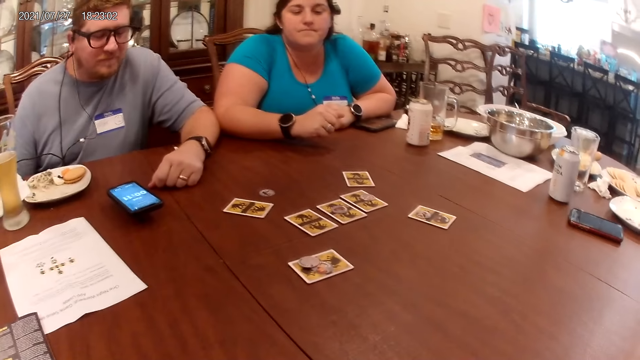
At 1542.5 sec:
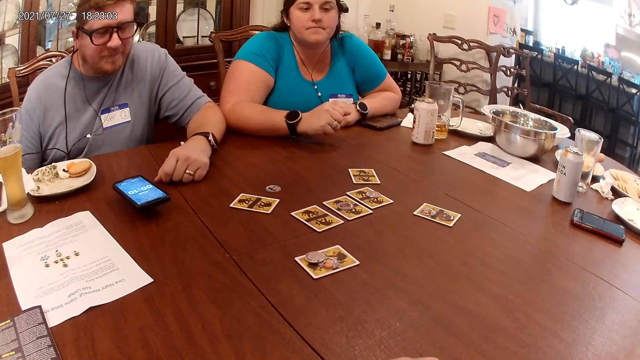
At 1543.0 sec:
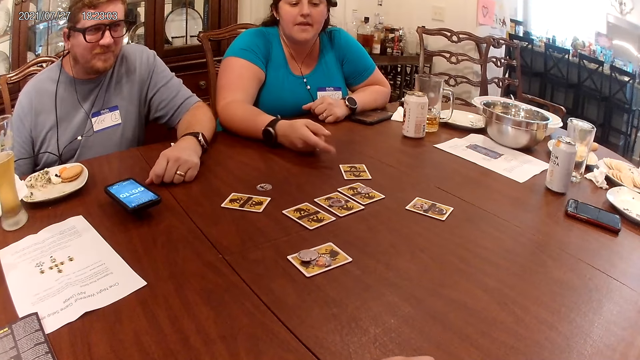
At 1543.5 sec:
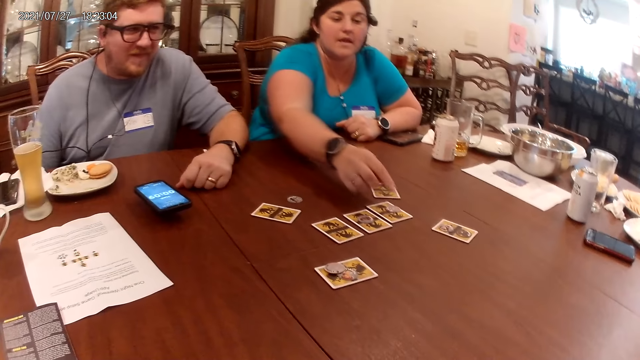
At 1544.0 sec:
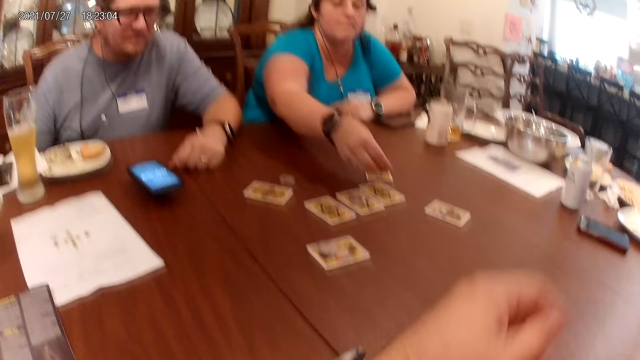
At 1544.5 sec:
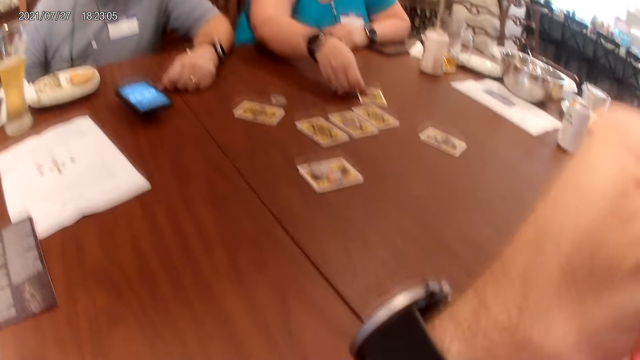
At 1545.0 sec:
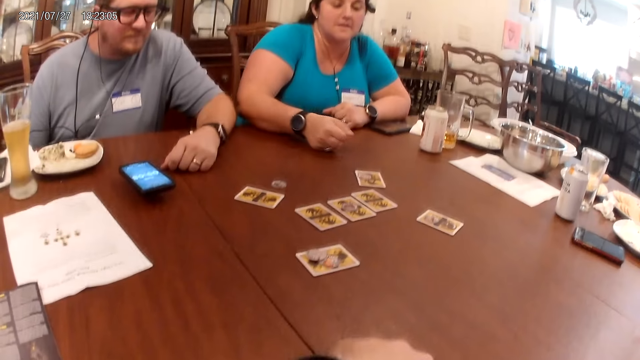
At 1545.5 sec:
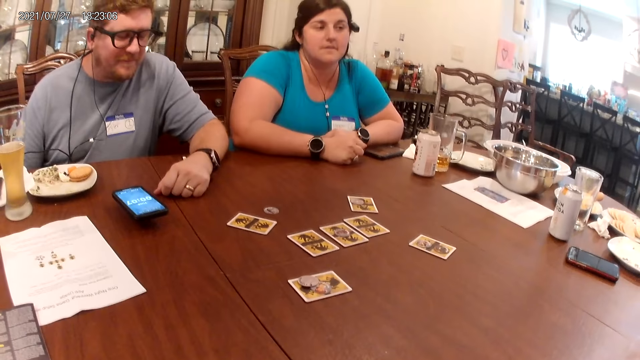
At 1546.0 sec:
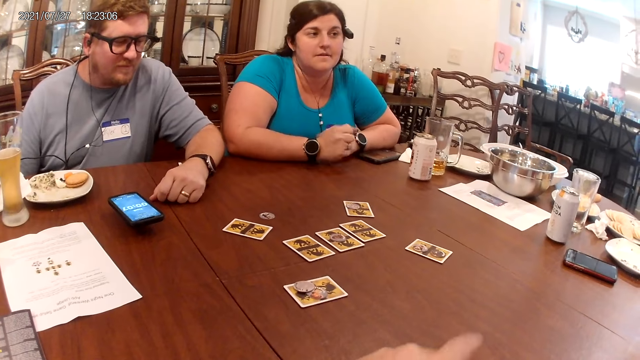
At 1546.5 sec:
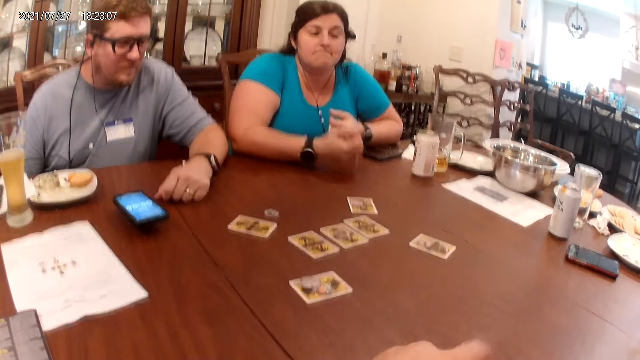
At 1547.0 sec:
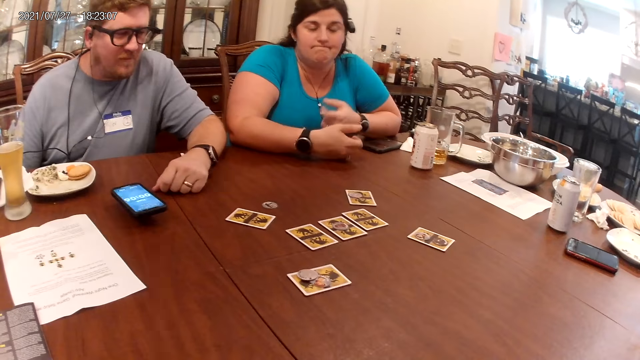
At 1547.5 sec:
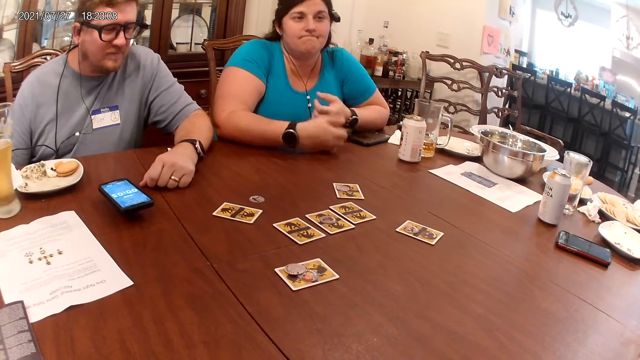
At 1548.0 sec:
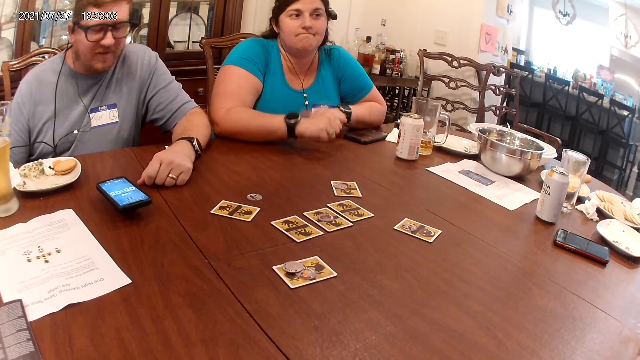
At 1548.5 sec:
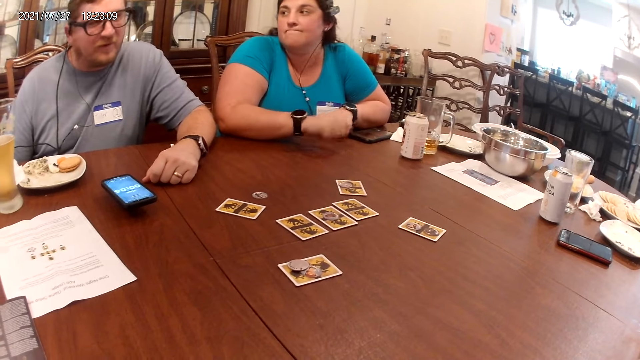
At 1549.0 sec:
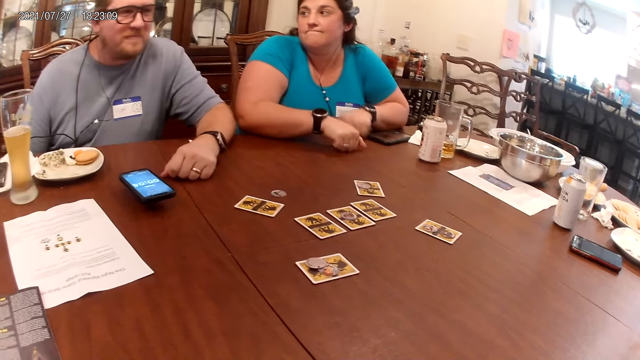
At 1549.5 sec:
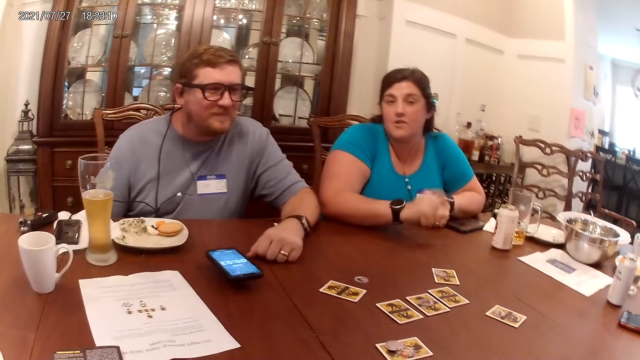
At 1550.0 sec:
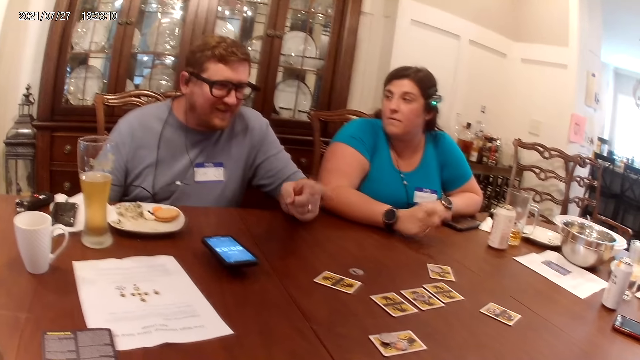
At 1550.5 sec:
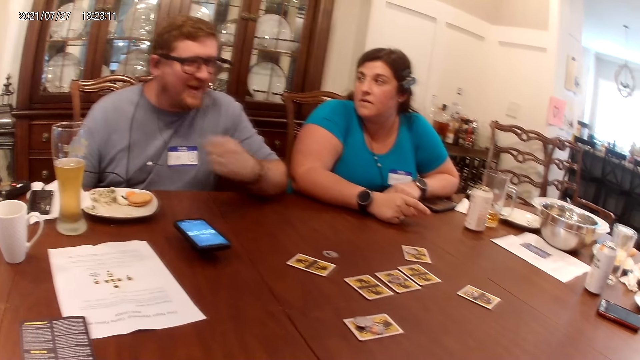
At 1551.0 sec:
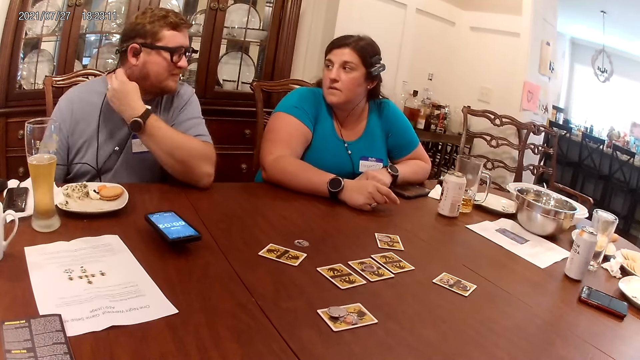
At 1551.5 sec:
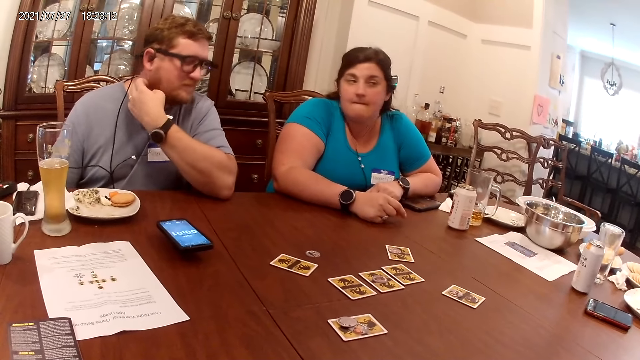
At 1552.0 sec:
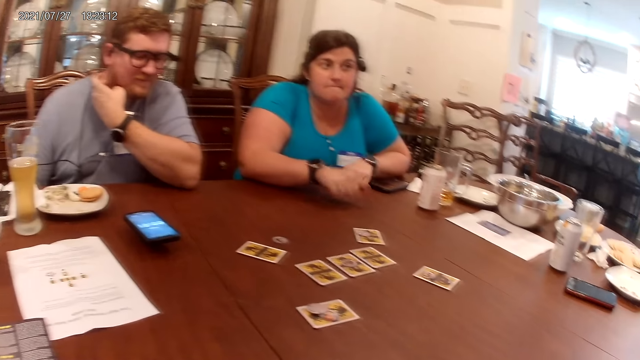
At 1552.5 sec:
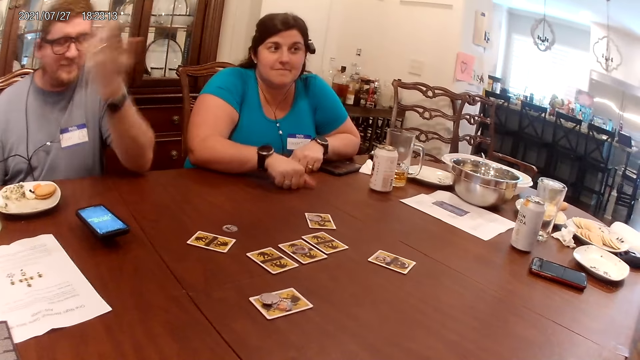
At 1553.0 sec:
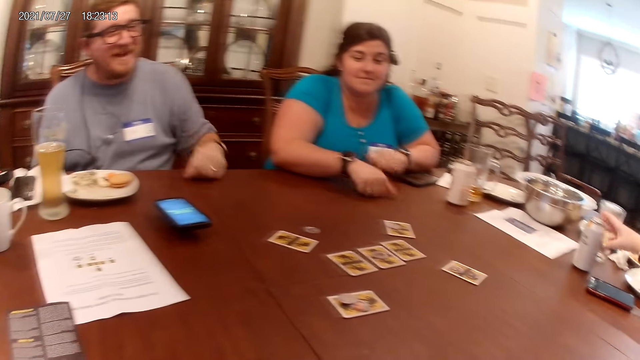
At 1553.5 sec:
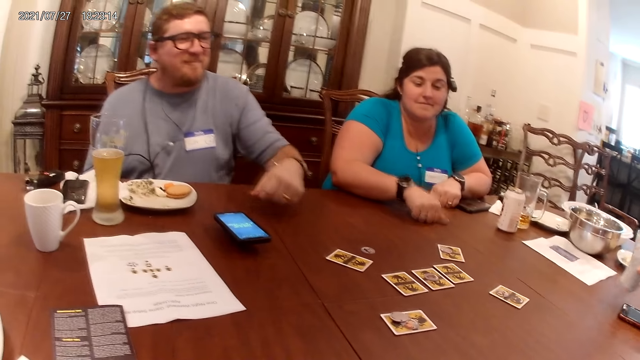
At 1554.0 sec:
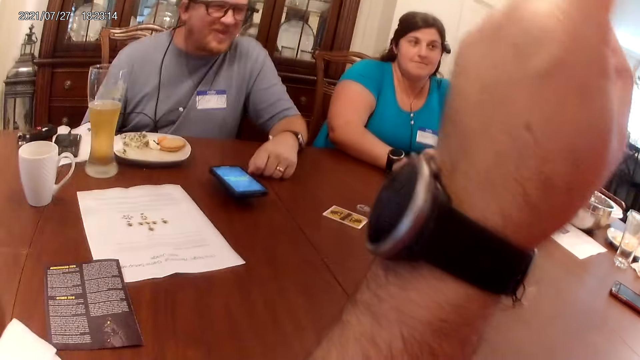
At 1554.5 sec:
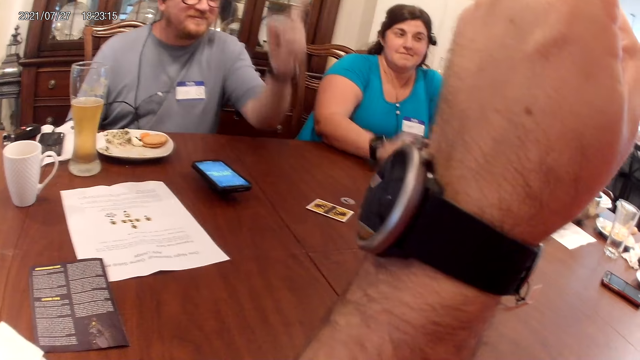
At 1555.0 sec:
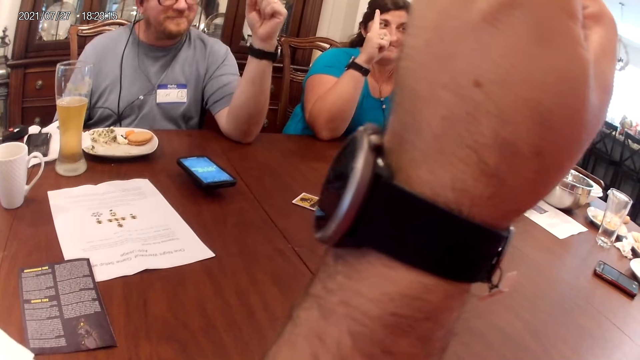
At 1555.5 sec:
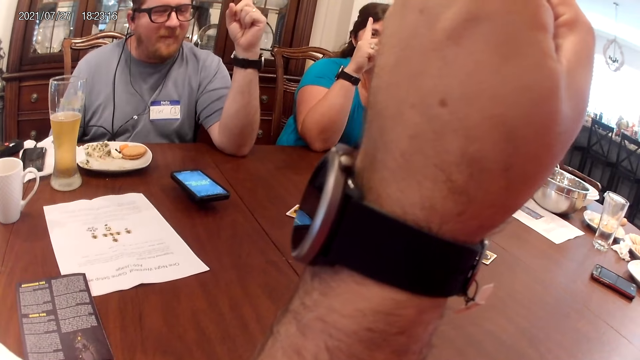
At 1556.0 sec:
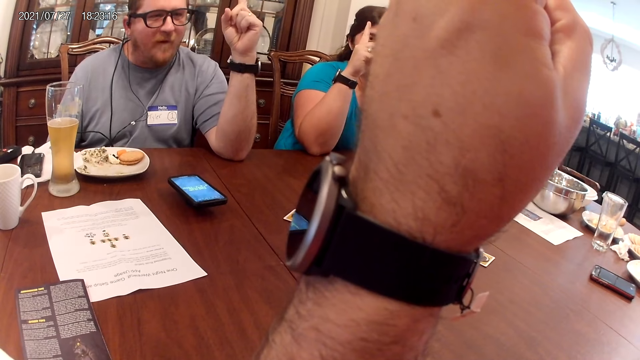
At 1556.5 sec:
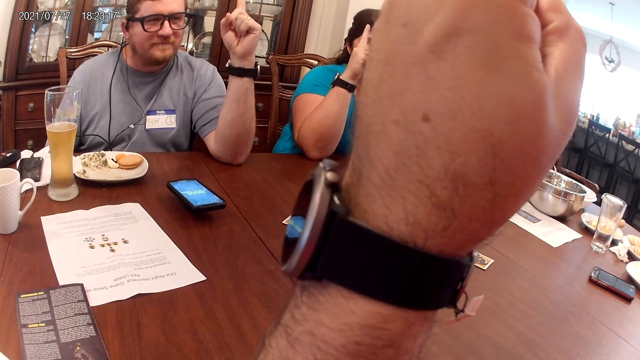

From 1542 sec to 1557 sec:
The woman picks a token from a card on the table with her right hand. She moves the token. She talks to the camera wearer, a man and another woman. She places the token on a card on the table with her right hand. She taps on the table with her hands. The man talks to the camera wearer, the first woman and the other woman. He points at the other woman. He talks to the camera wearer, the first woman and the other woman. He scratches his neck with his left hand. The first woman hits the table with her hands. The other woman talks to the camera wearer, the man and the first woman. The camera wearer points his left hand up. The man points his left hand up. The first woman points her right hand up.

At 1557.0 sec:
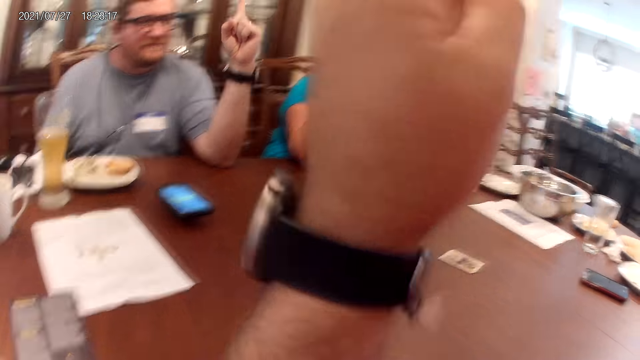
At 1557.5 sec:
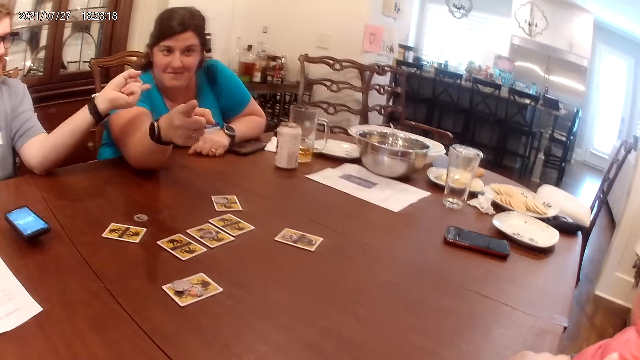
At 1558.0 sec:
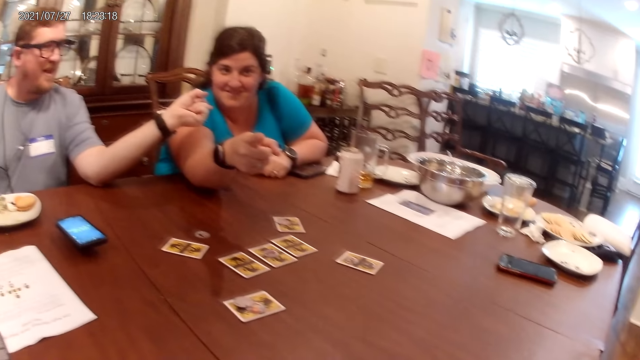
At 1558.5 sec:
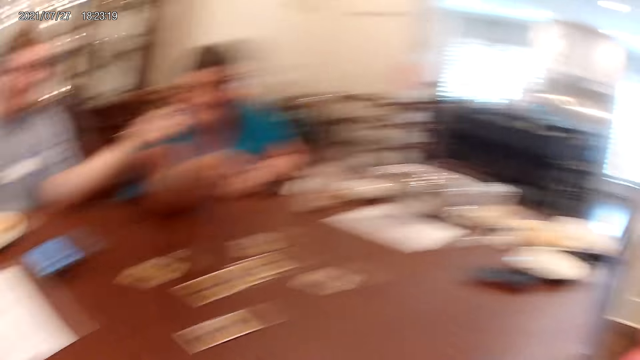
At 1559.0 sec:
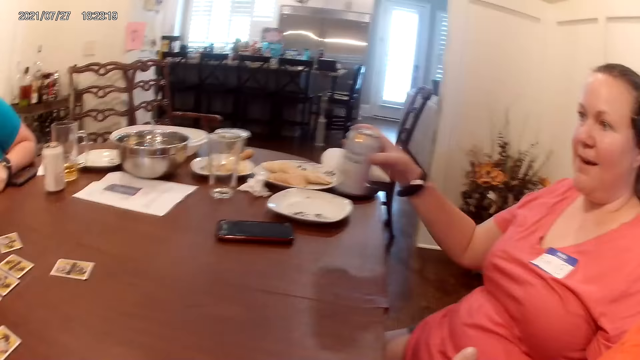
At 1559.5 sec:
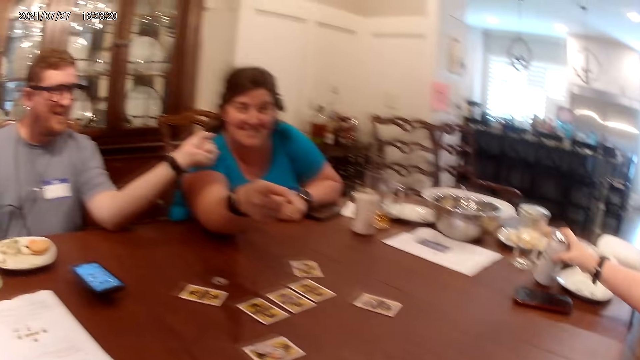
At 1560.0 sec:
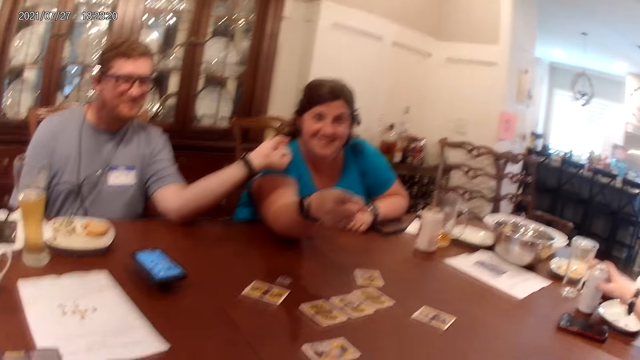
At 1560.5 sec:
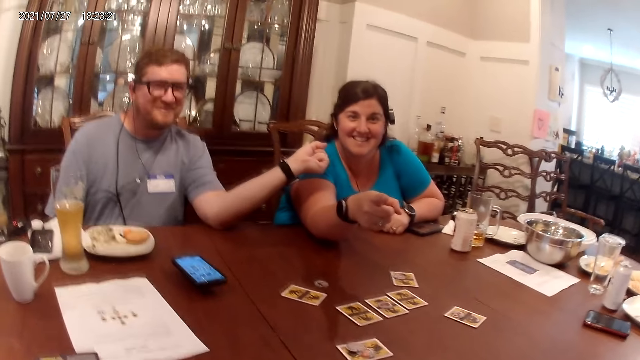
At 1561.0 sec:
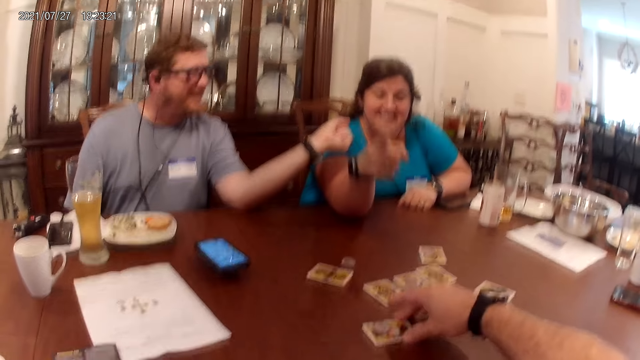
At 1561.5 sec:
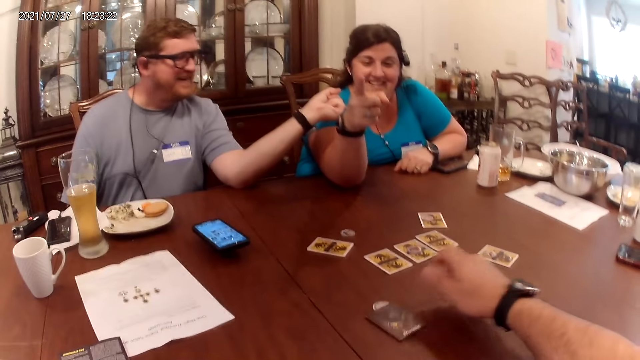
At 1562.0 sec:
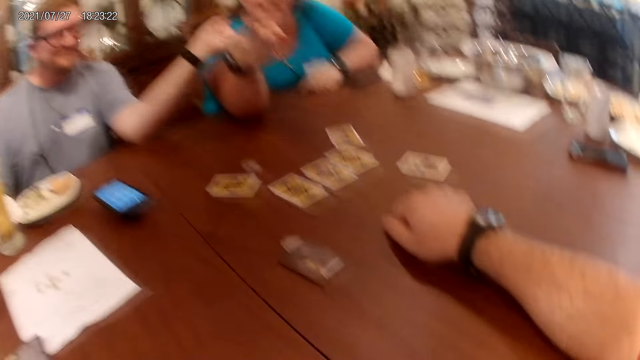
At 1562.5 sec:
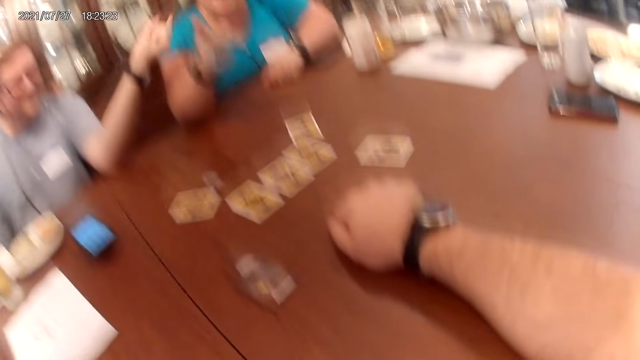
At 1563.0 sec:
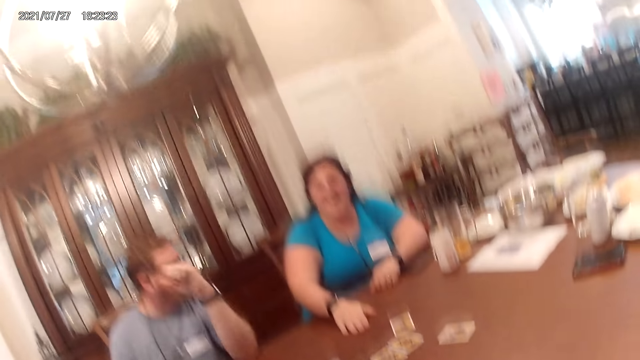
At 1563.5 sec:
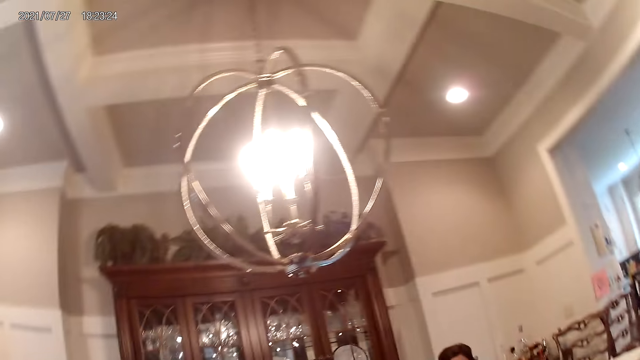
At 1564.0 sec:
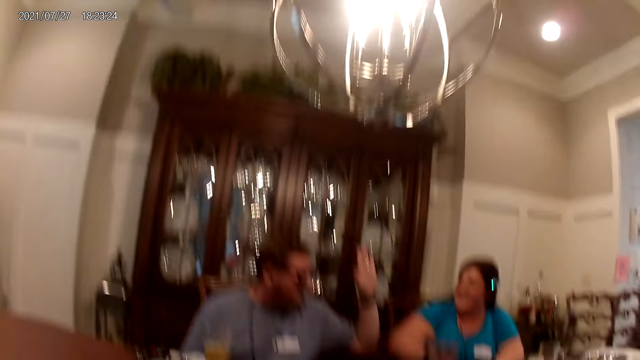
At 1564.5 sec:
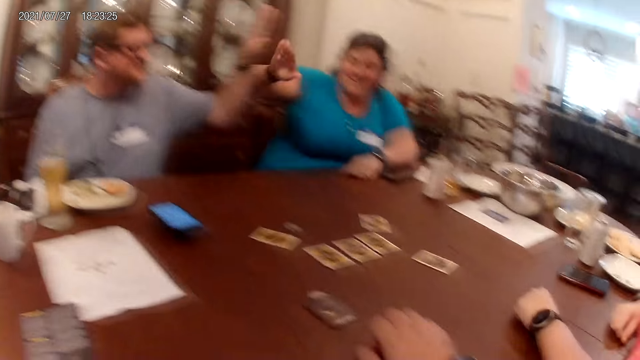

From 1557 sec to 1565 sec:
The camera wearer points at a woman. Another woman points at the camera wearer. A man points at the other woman. The first woman places the can of beer on the table with her right hand. The camera wearer talks to the man, the first woman and the other woman. He flips a card on the table with his right hand. He talks to the man, the first woman and the other woman. The other woman places her right hand on the table.
